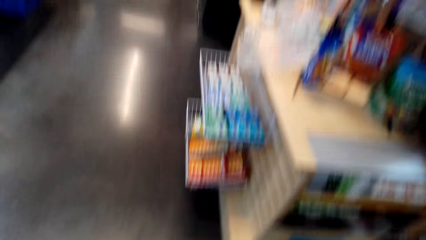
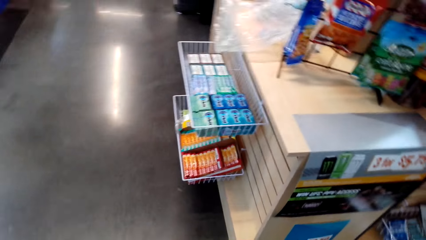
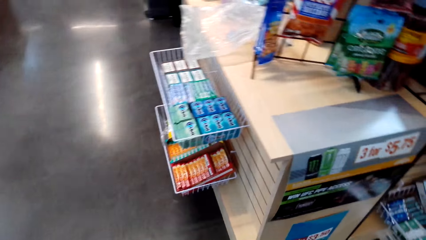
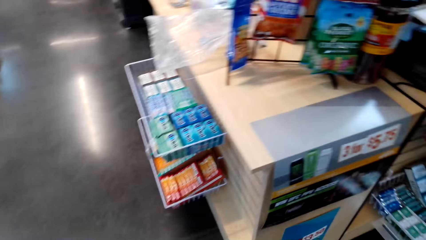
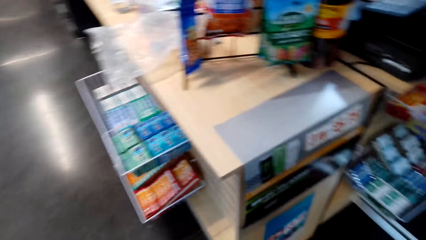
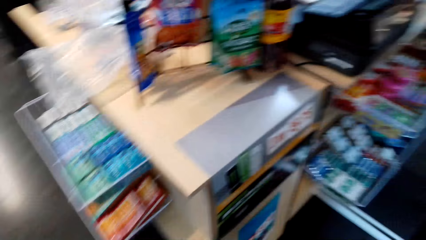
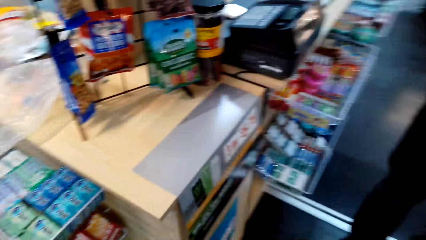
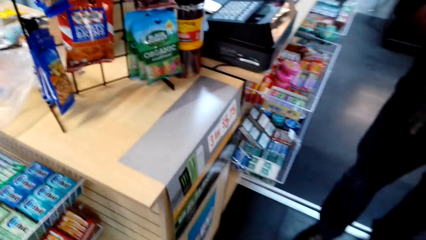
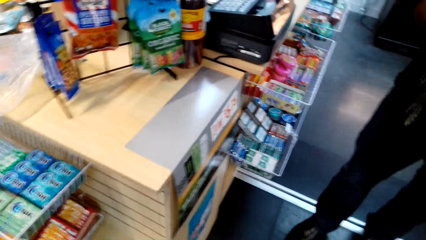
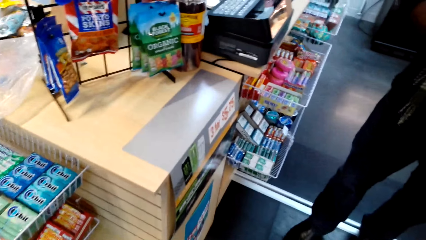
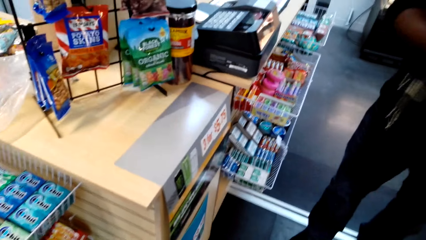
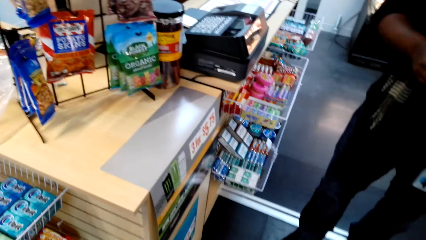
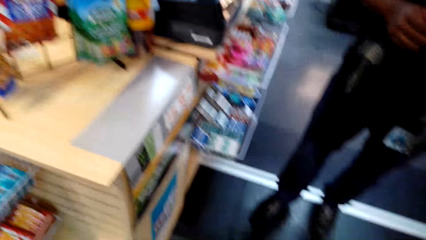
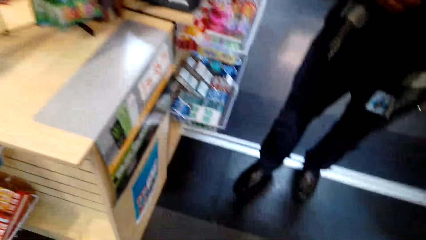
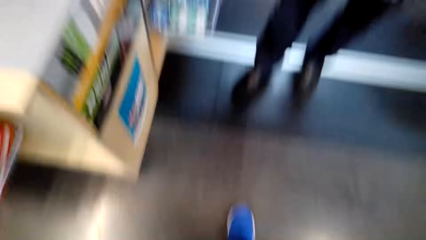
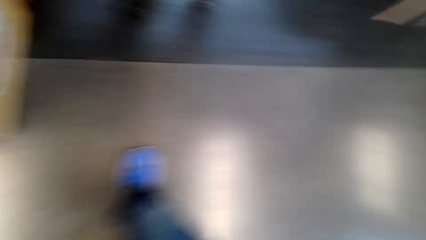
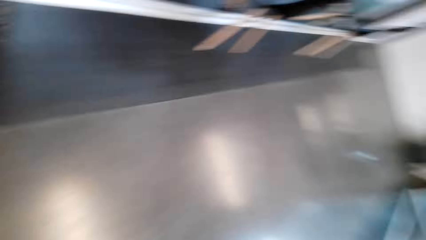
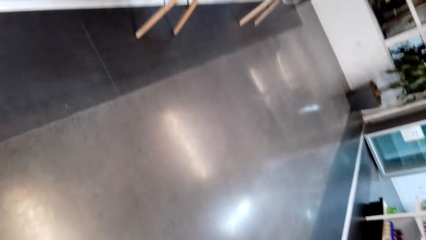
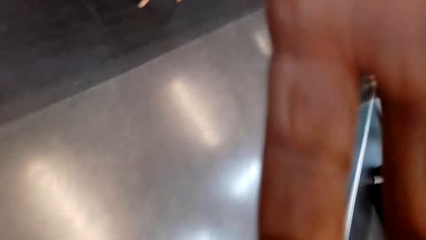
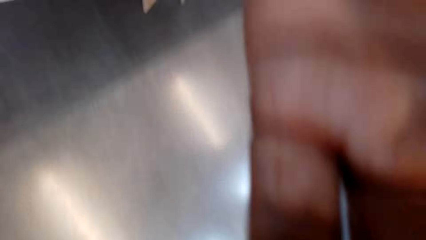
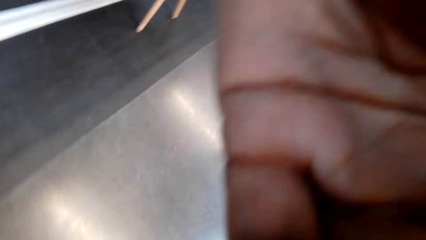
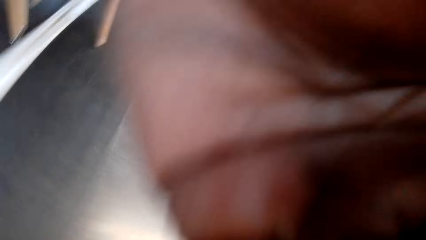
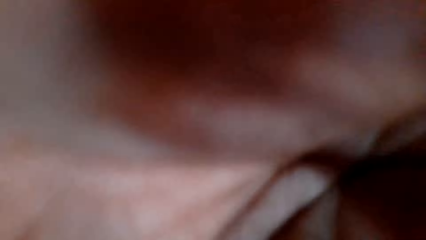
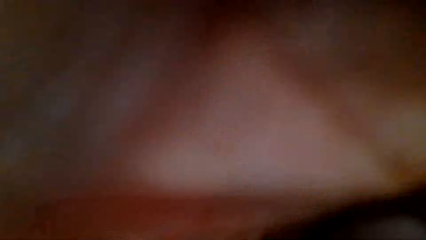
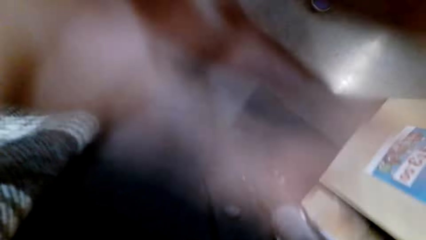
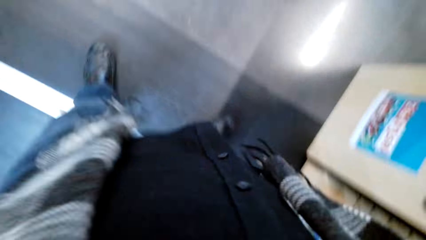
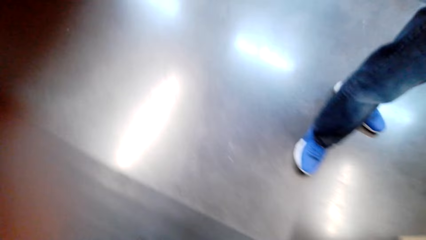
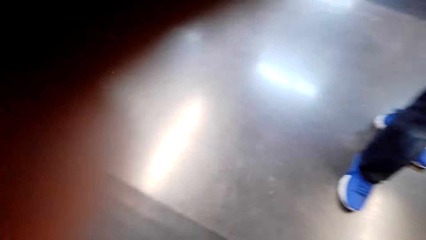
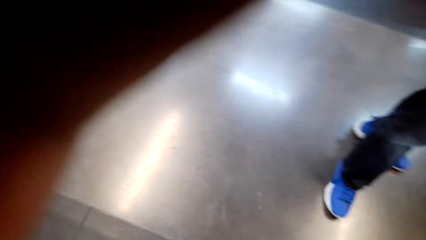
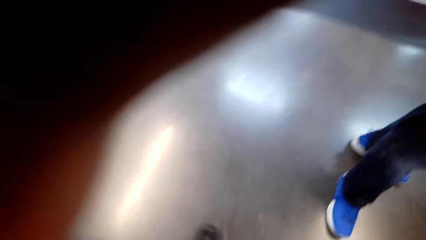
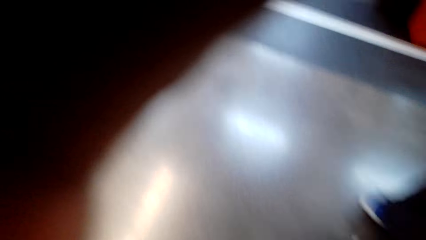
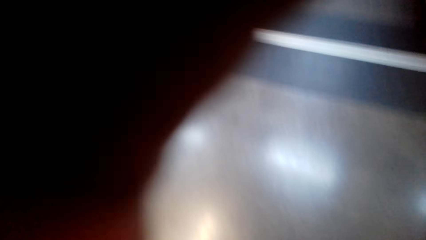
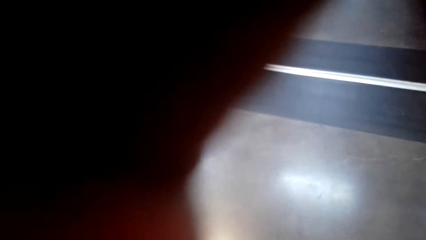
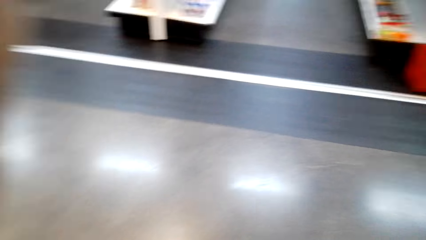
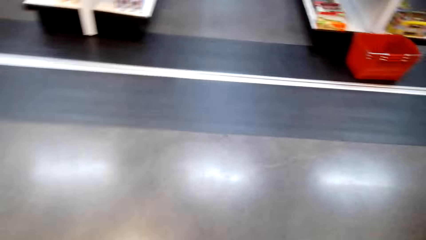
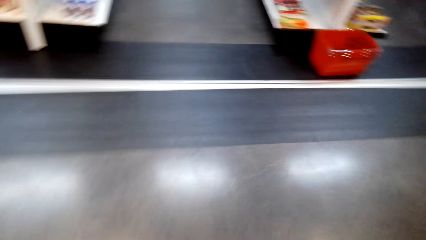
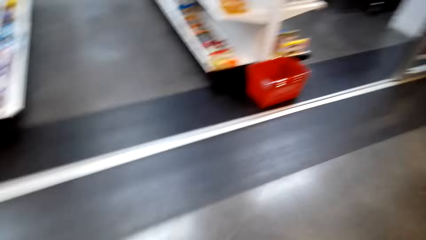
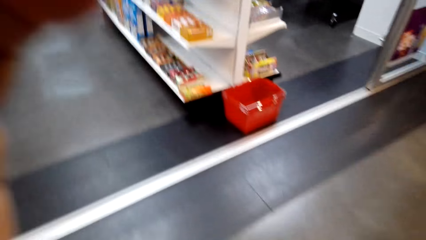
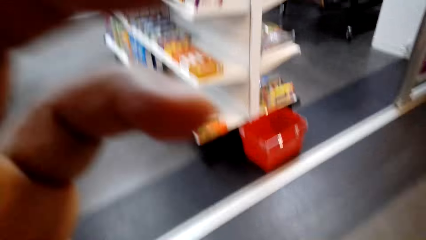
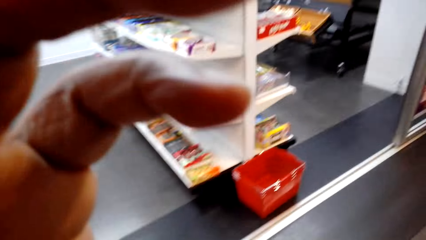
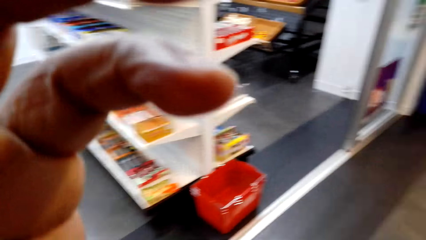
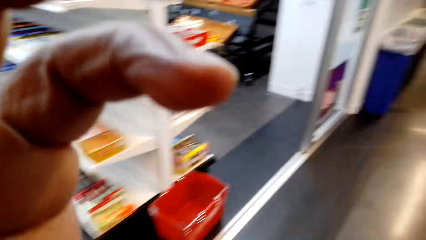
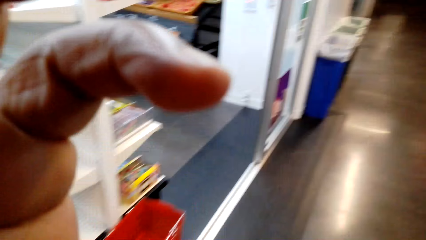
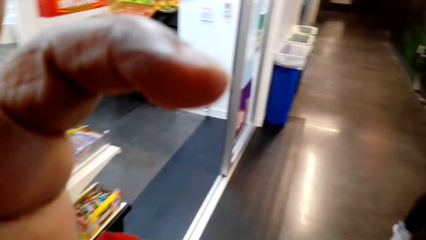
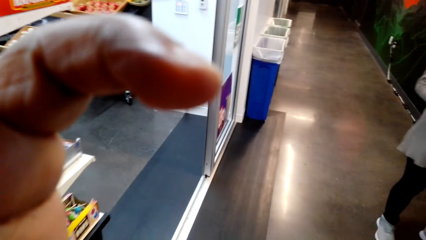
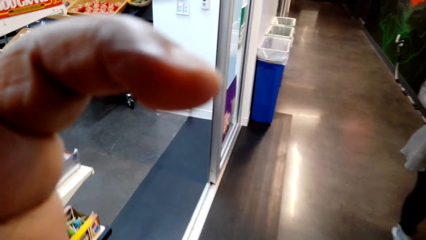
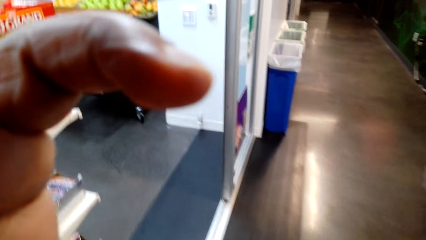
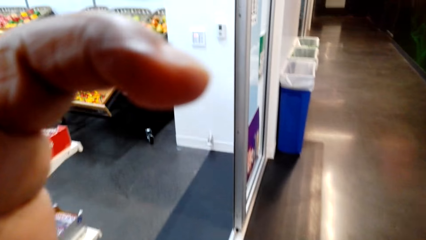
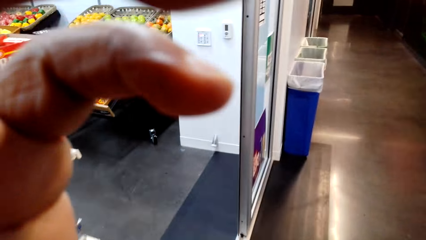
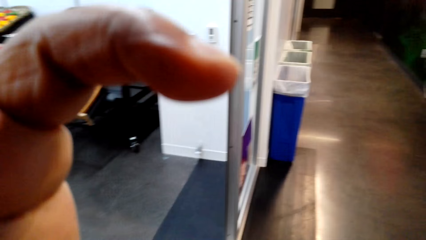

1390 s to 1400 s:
The camera wearer touches the camera and fixes the camera.
